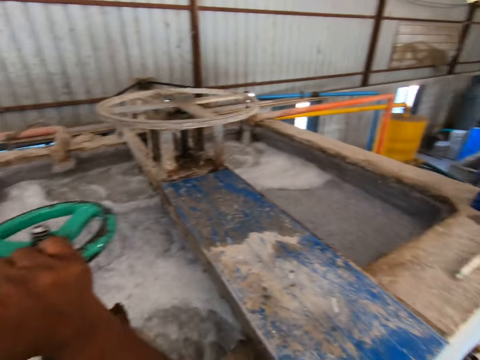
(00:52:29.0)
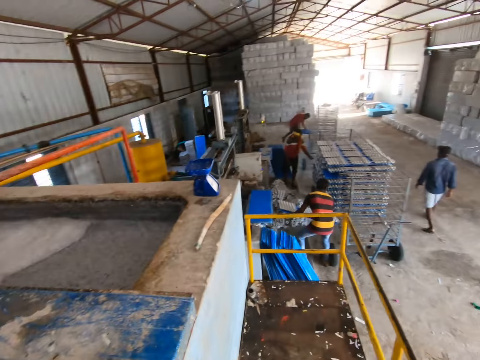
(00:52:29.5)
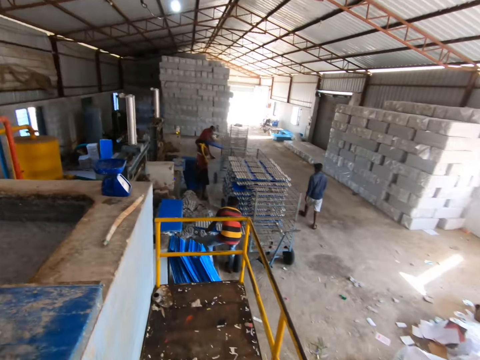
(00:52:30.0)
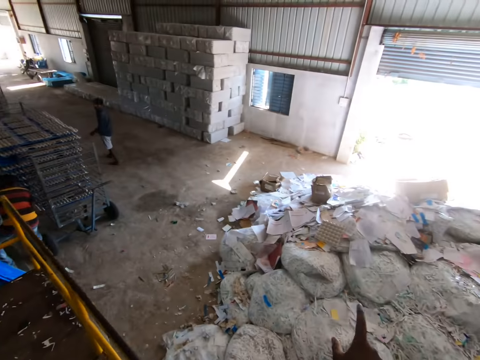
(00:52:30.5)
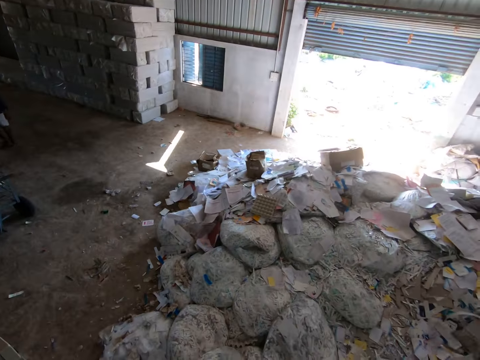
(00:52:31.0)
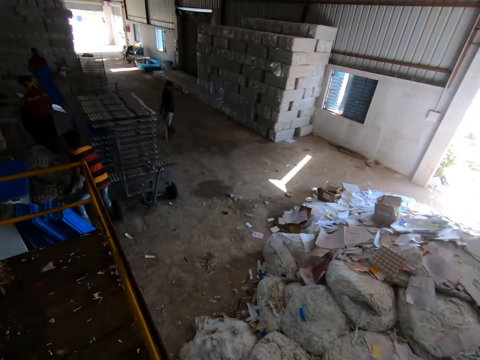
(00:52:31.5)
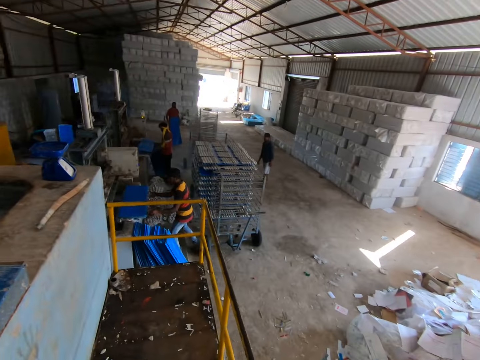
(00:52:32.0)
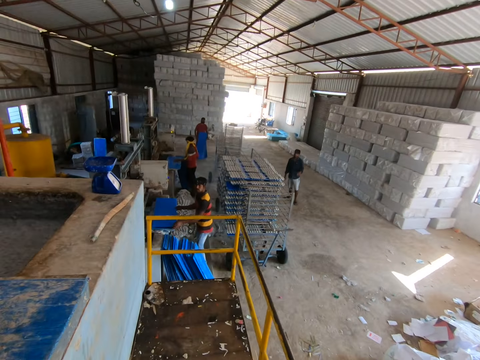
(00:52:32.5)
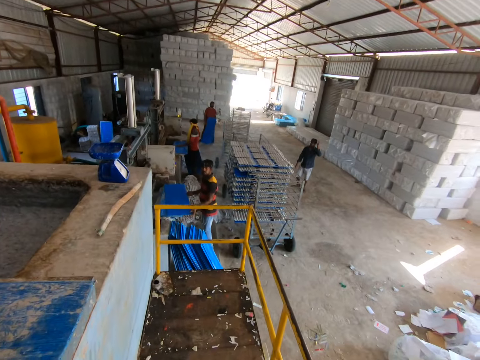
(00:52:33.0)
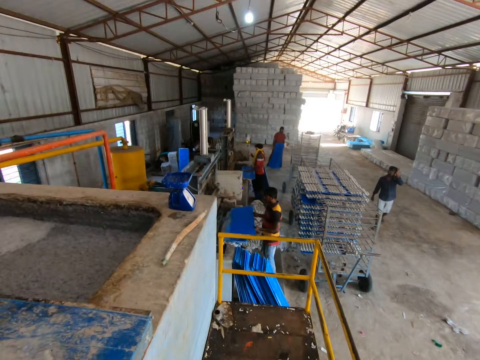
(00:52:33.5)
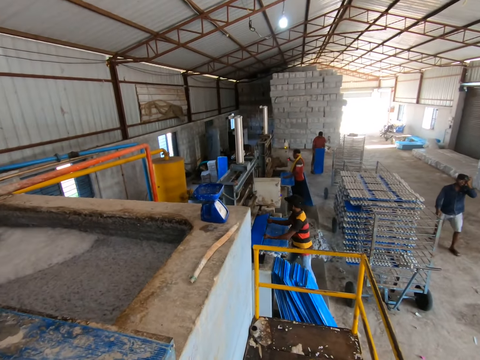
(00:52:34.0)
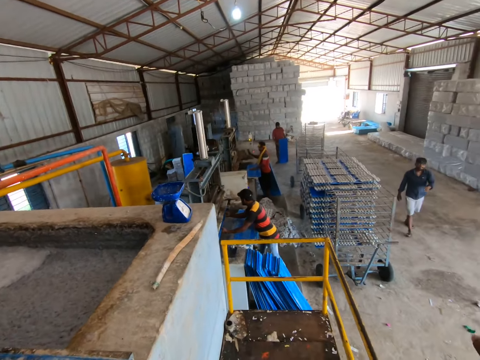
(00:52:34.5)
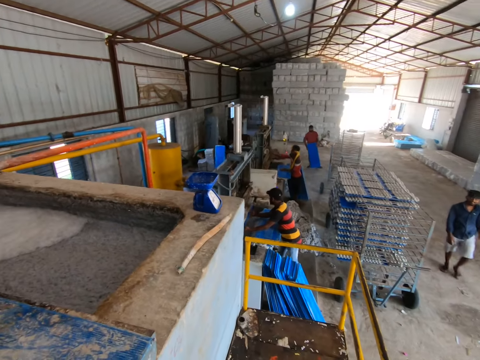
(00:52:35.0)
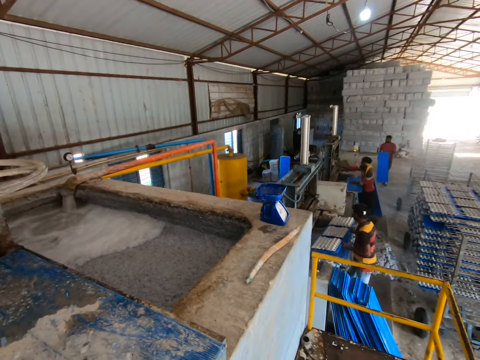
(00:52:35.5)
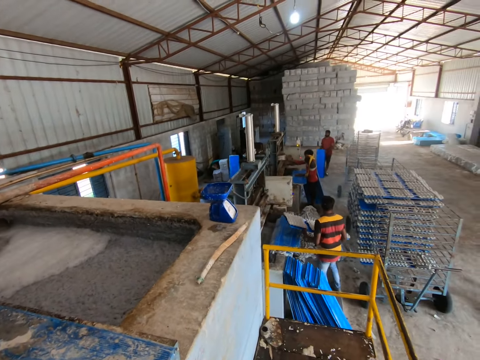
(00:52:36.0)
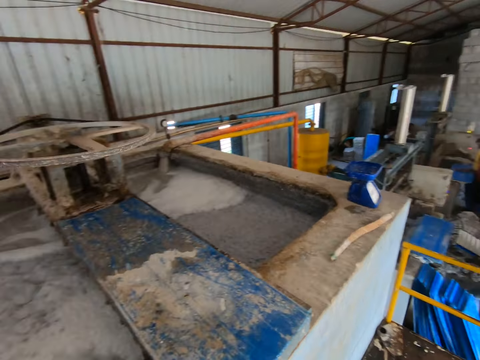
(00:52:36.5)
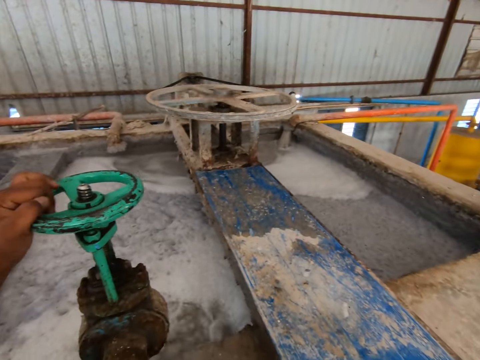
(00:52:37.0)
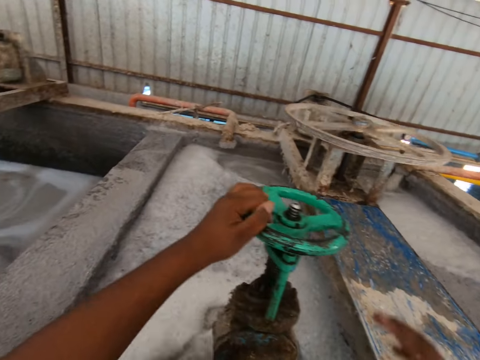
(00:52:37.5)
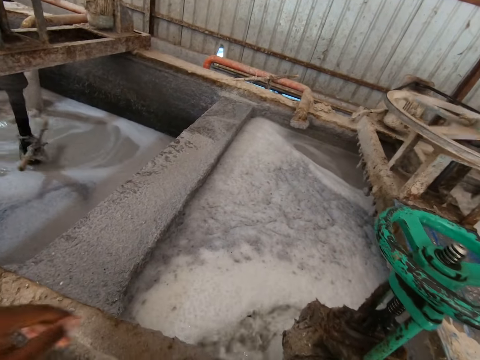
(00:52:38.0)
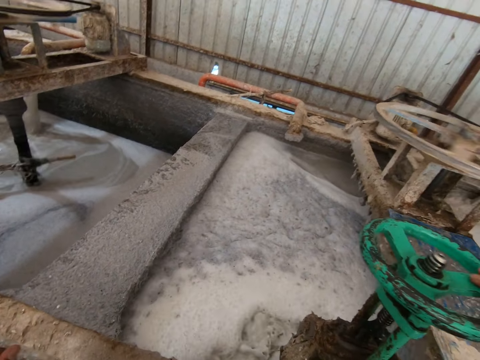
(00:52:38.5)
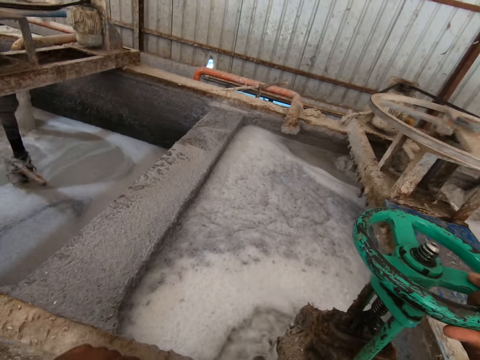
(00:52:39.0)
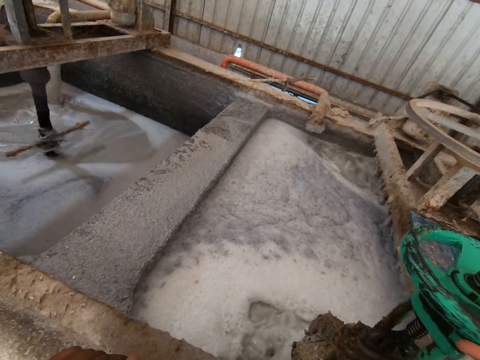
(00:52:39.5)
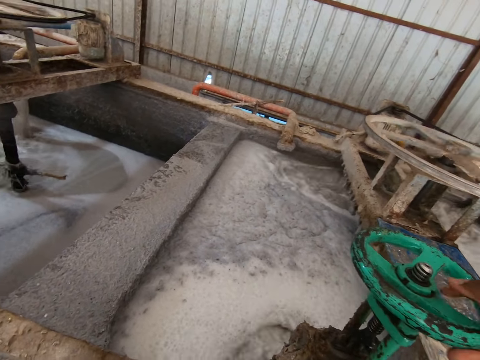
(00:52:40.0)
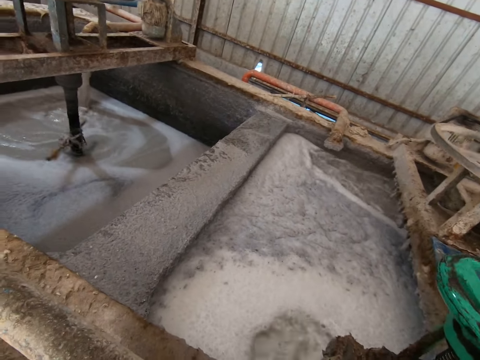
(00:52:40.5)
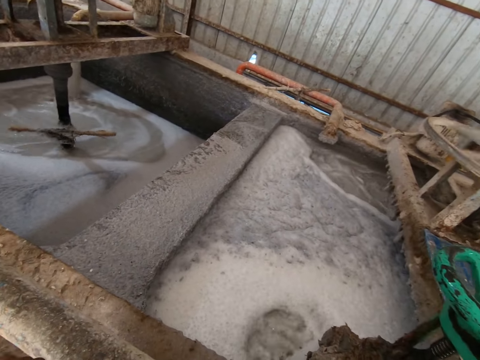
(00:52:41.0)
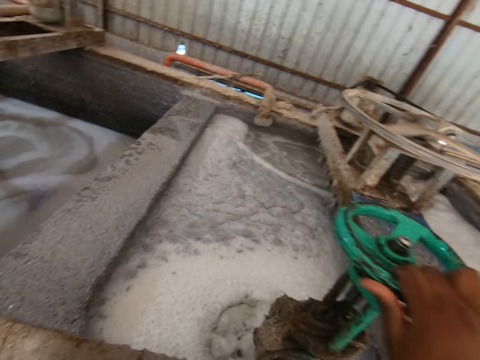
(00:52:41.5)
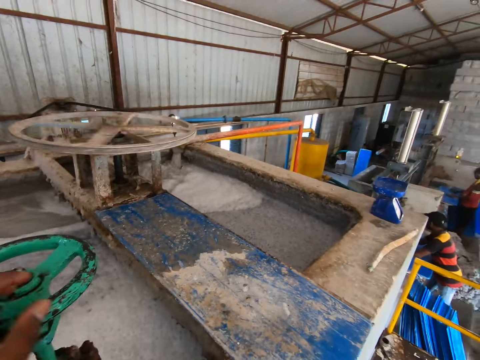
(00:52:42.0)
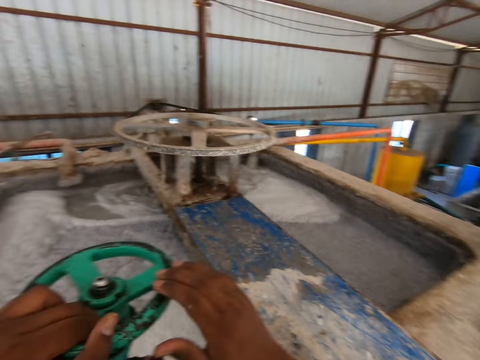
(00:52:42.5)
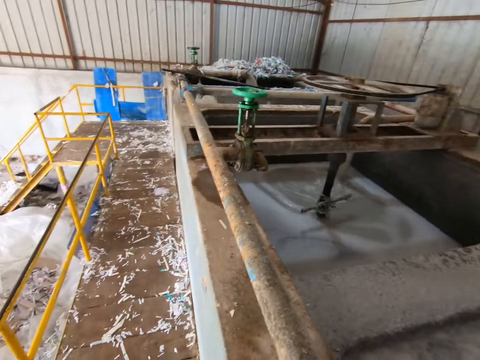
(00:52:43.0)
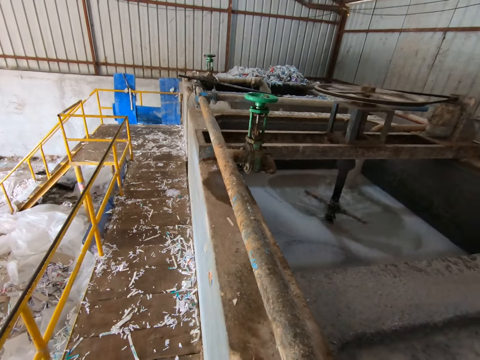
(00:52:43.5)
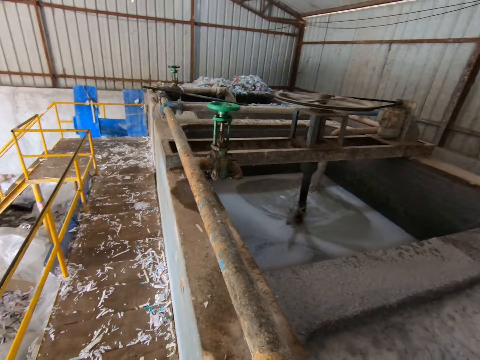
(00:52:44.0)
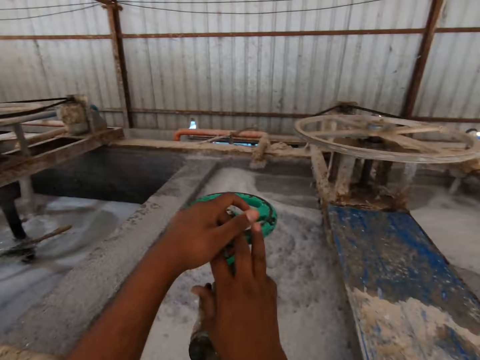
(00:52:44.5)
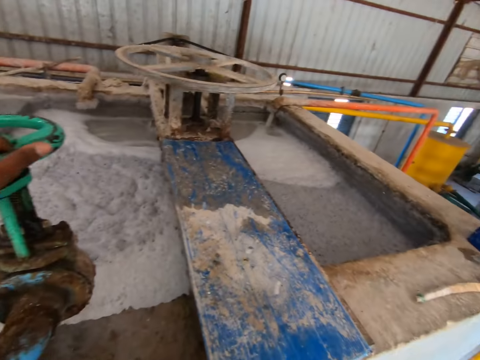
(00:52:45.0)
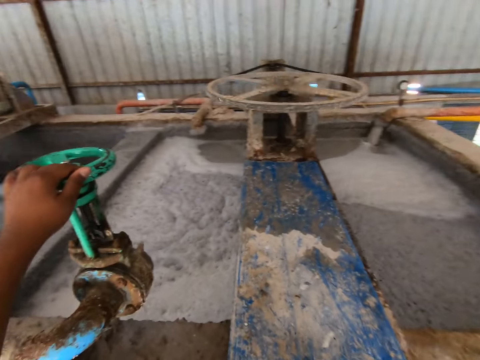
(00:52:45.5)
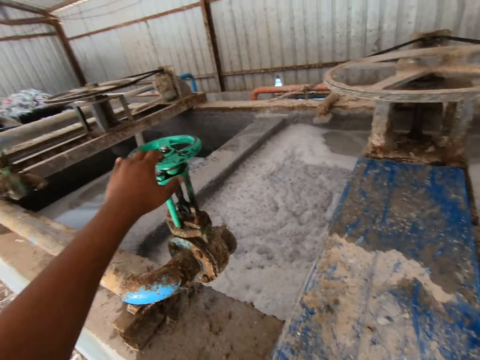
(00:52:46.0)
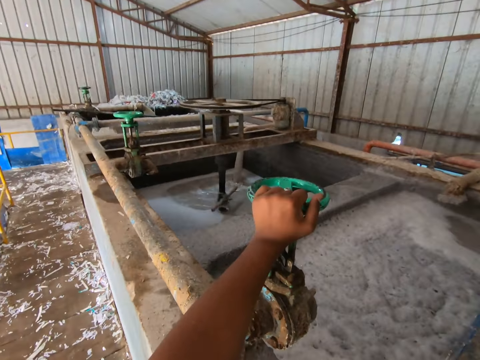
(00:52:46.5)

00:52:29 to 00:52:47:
The camera wearer converses with a man. The man touches his head with his left hand. The camera wearer adjusts the flow of water in the egg crate making plant with his left hand. He adjusts the flow of water in the egg crate making plant with his right hand. He spins an industry solution tap handle. He adjusts the flow of water in the egg crate making plant with his left hand.

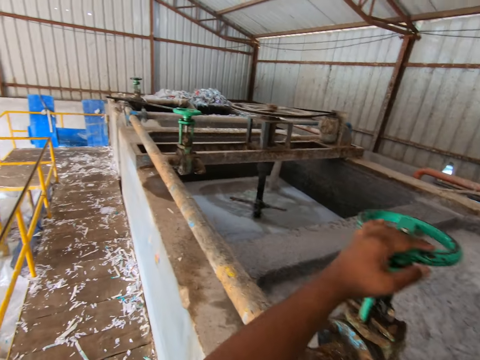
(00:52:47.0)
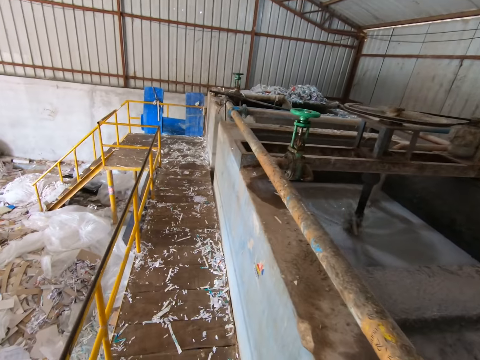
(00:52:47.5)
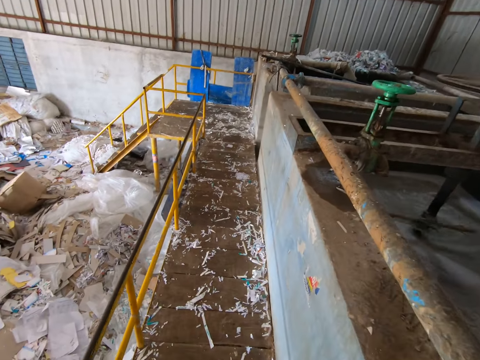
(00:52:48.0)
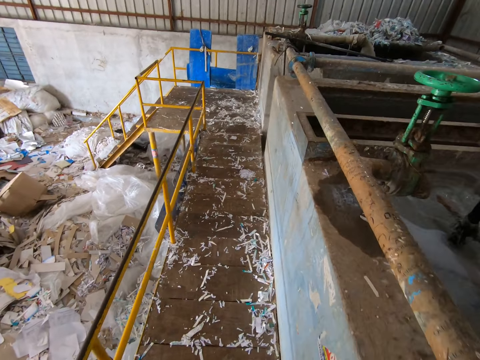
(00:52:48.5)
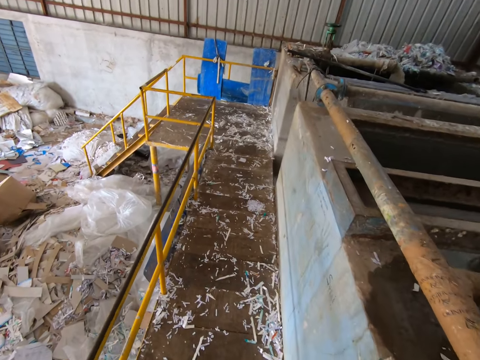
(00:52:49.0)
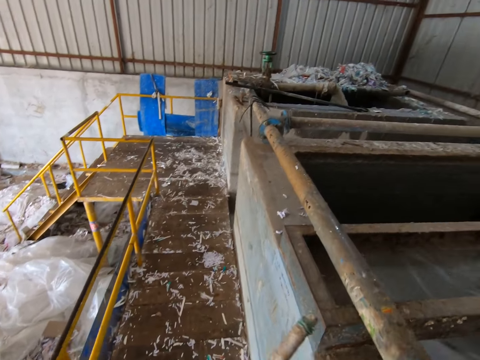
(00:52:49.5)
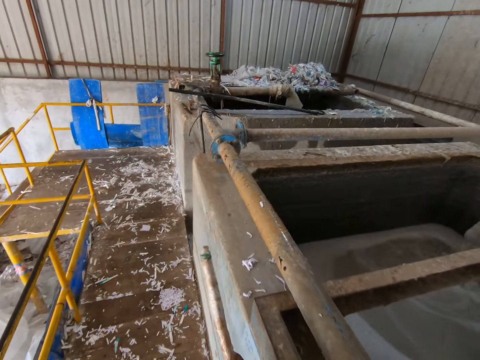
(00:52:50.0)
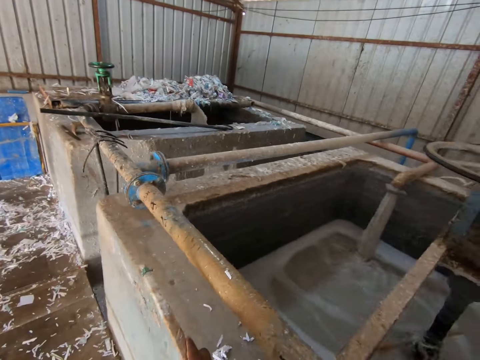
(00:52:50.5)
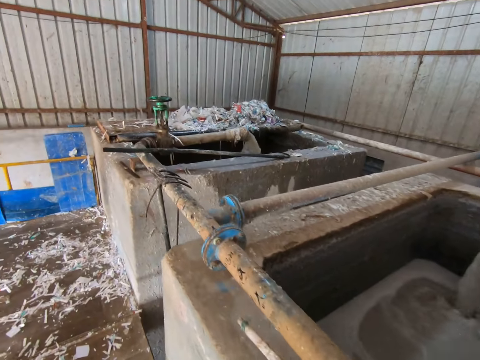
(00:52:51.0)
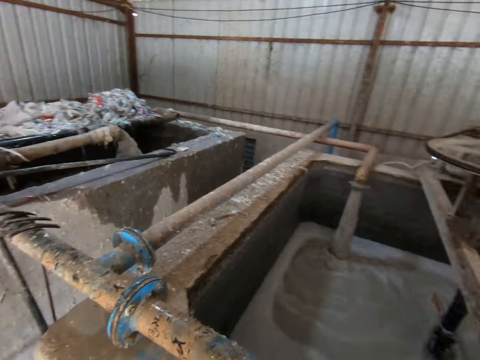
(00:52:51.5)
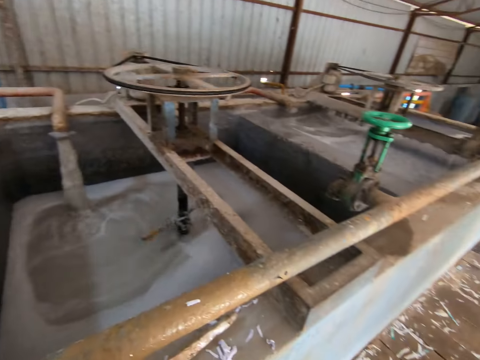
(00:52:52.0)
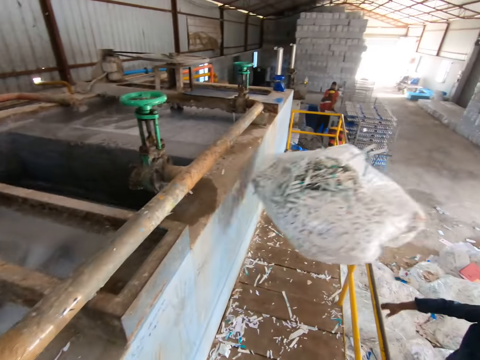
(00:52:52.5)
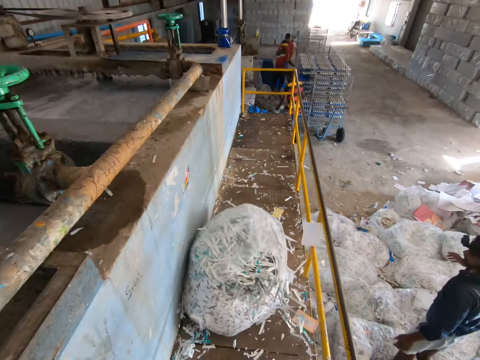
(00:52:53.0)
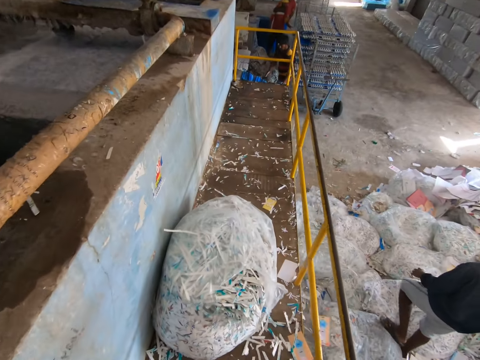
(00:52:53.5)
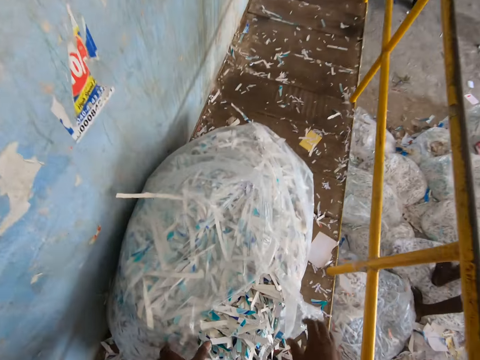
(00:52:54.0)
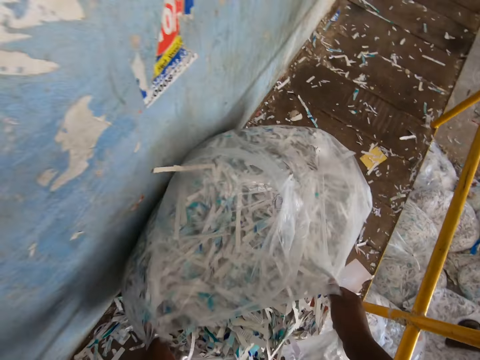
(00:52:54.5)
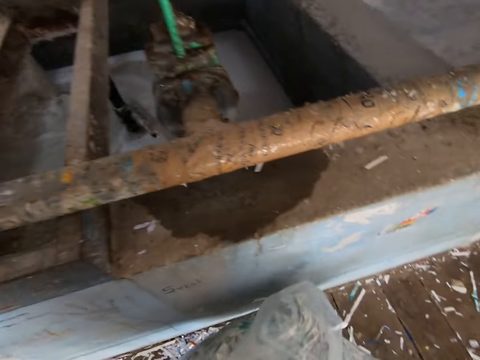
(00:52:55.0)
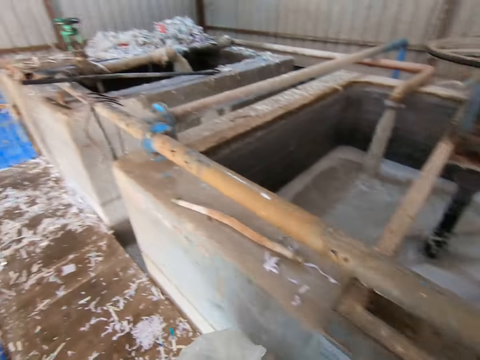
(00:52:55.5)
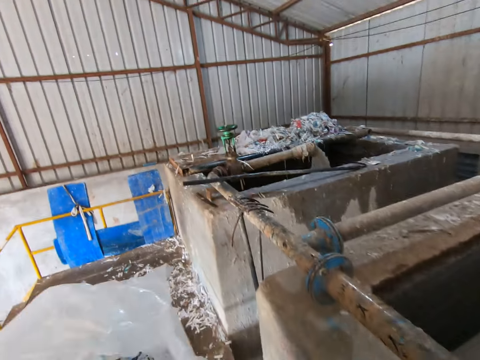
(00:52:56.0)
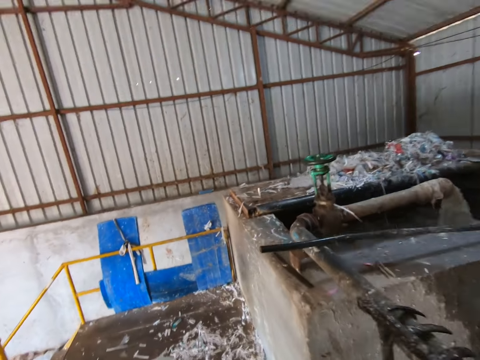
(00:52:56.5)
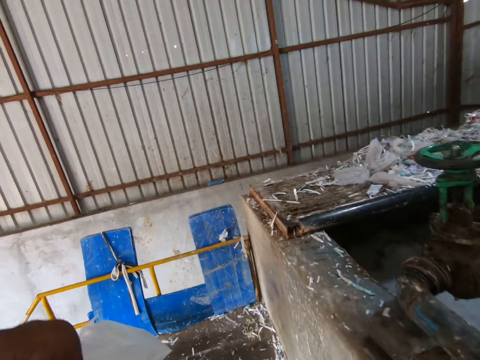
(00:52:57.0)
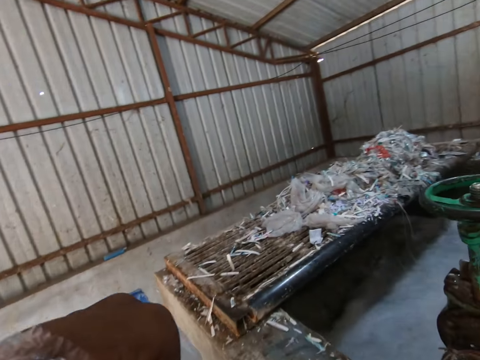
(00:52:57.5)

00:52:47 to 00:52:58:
The man throws a nylon bag of paper toward the camera wearer with both hands. The camera wearer picks up the bag, and carries the nylon bag with both hands.
